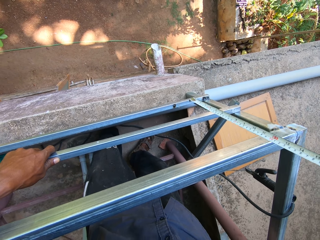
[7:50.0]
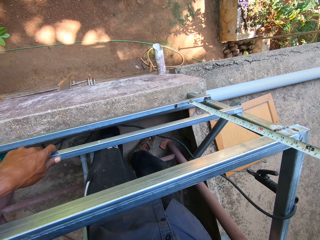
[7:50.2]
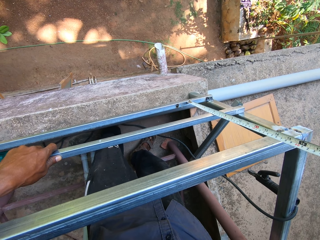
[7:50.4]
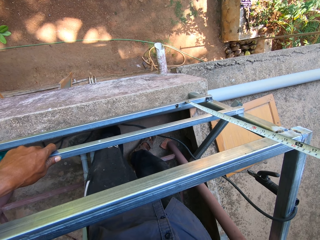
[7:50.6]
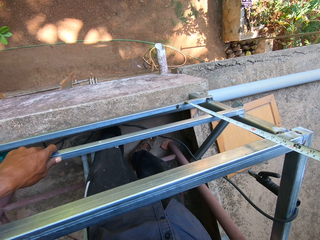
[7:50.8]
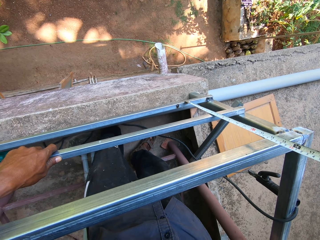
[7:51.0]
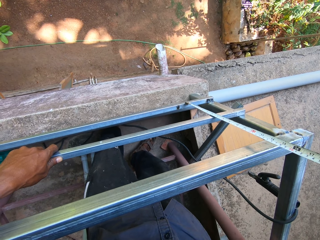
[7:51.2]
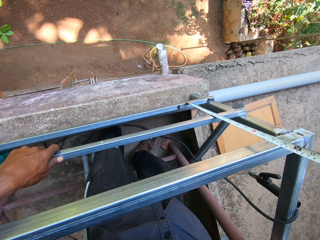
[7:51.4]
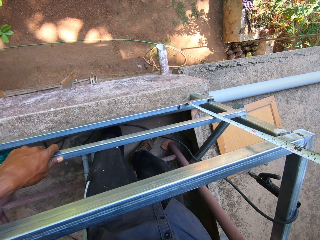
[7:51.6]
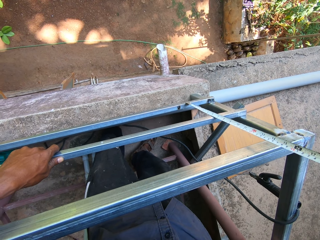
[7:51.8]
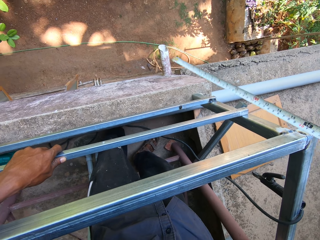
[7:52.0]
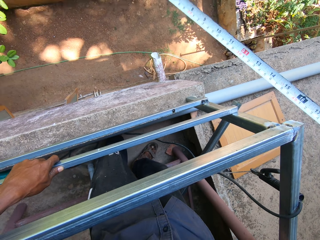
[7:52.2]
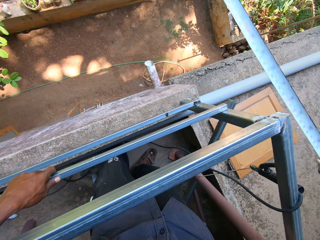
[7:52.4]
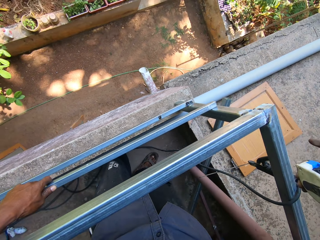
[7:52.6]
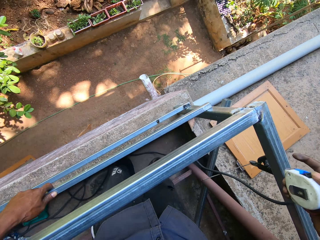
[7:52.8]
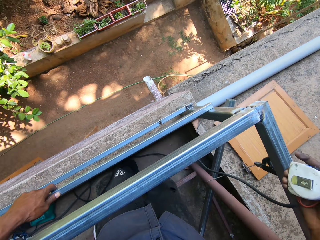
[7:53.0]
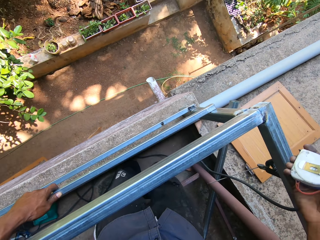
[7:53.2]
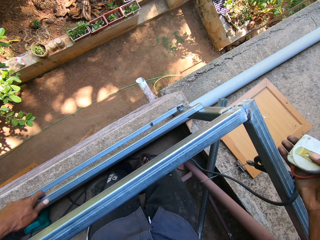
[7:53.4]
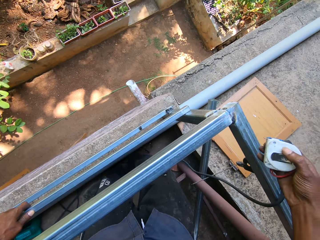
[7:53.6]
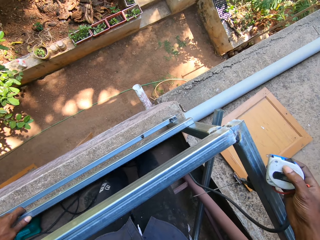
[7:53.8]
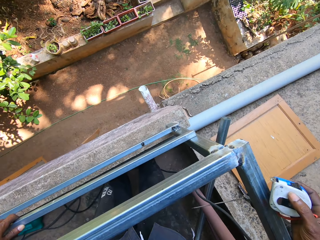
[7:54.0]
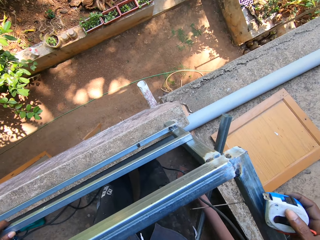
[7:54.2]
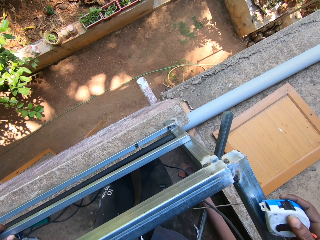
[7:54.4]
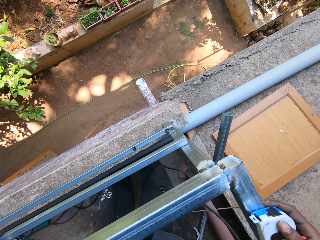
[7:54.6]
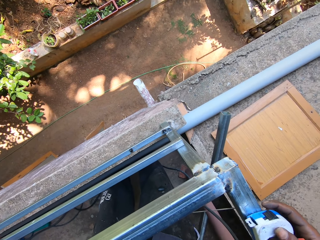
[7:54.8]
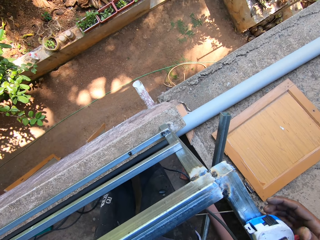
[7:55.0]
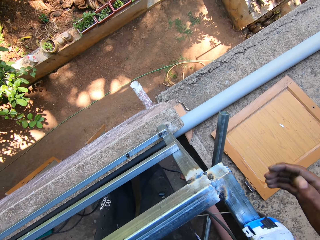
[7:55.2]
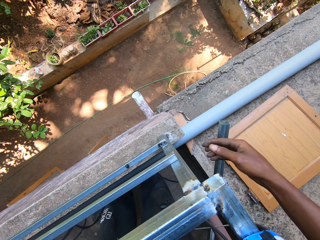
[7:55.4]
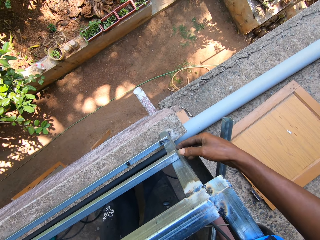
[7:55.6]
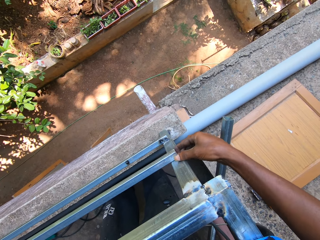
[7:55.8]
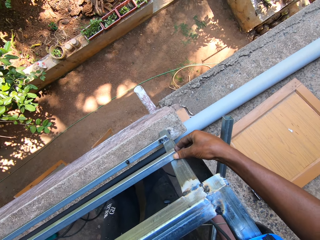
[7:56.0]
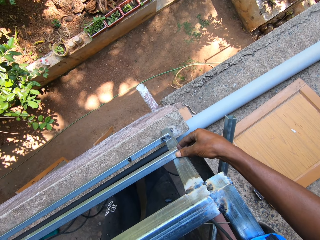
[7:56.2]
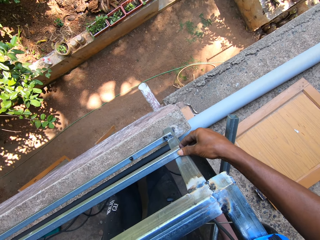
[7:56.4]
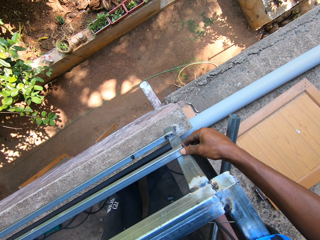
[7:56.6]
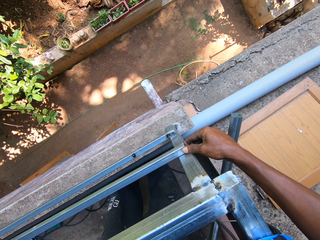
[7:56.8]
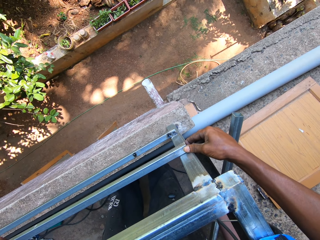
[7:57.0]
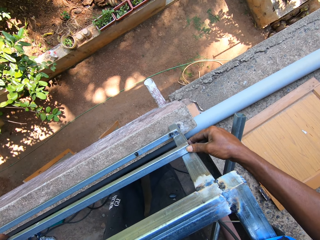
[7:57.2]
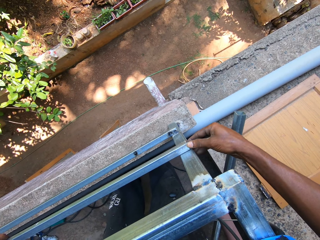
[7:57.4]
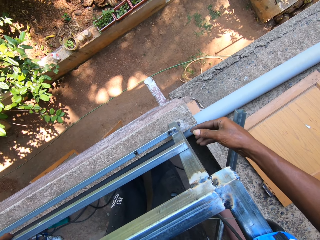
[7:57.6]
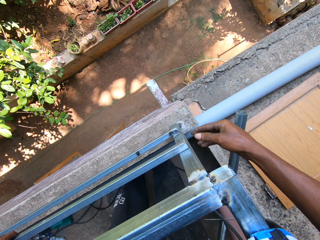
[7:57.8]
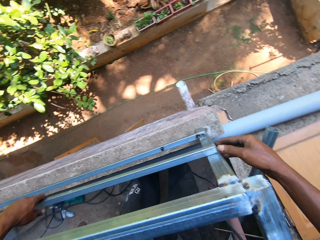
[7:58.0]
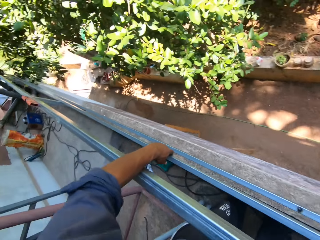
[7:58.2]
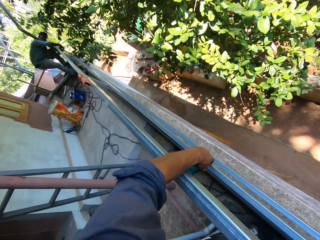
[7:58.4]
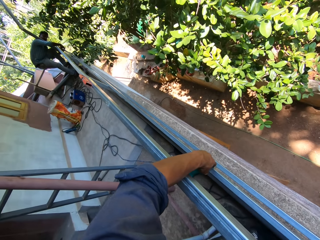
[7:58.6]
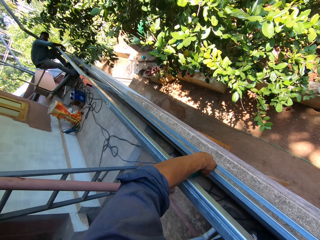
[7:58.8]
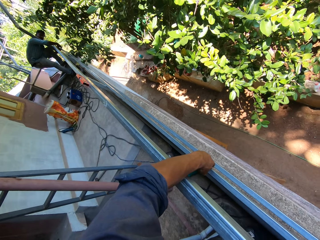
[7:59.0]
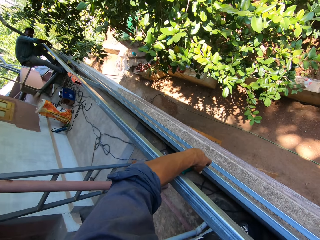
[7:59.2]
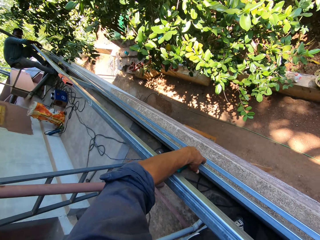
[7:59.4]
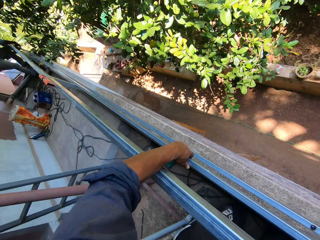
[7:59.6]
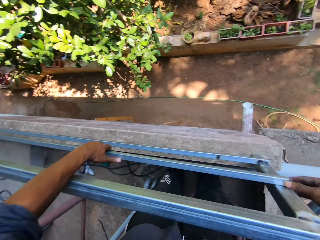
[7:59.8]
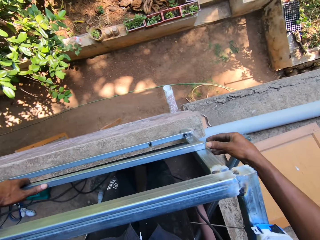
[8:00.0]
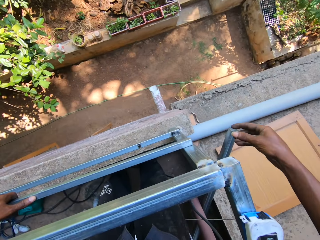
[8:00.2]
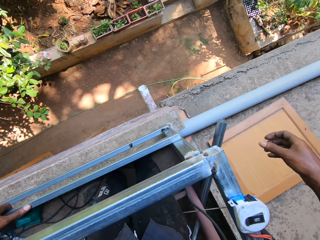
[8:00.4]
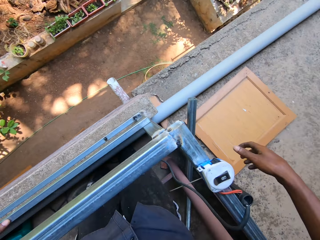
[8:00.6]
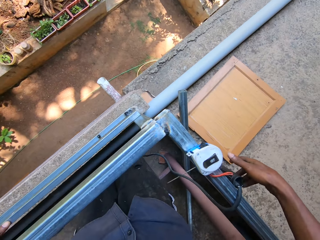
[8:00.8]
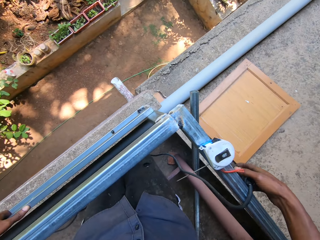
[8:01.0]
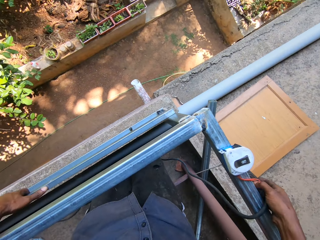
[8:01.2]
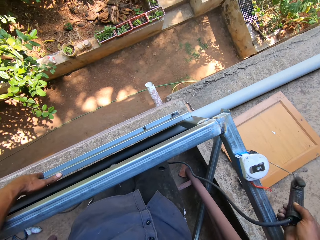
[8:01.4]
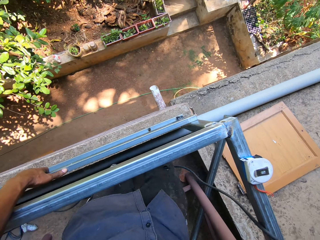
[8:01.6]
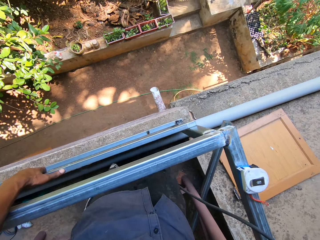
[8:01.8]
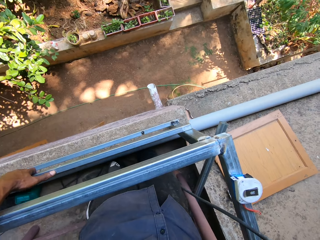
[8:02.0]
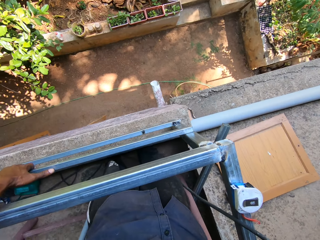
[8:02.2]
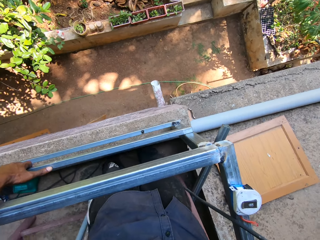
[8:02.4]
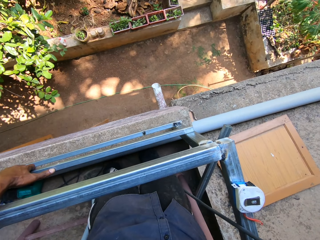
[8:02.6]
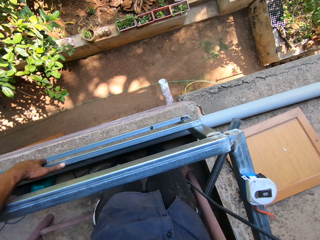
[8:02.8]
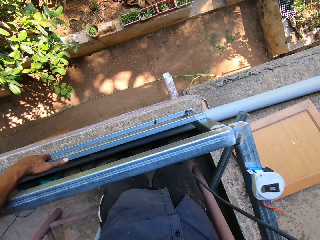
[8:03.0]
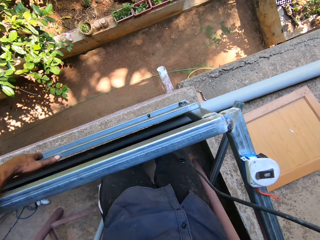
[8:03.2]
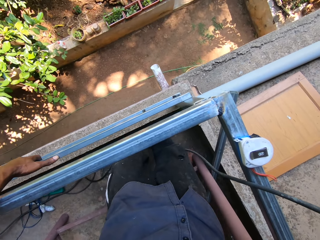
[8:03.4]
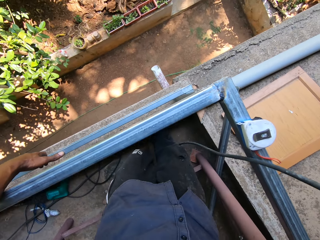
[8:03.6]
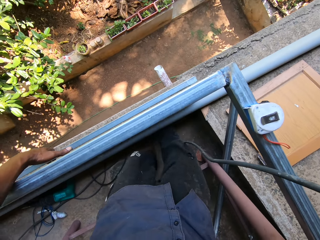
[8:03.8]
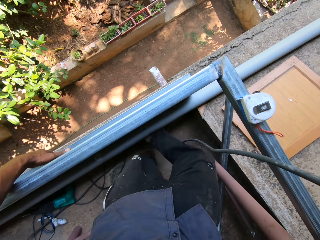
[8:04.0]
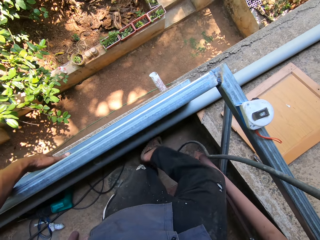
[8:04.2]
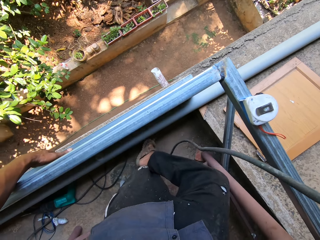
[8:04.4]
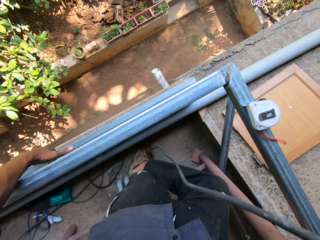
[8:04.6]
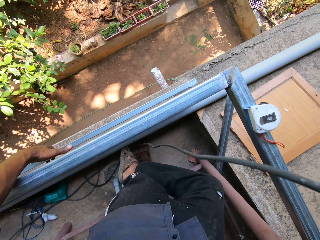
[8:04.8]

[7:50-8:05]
The camera wearer lifts the measuring tape from the balcony rail with his right hand. He closes the tape measure. He interacts with the man. He places the measuring tape on the balcony rail with his right hand. He touches the rod on the balcony rail with his right hand. The man holds the balcony rail with his hands. The camera wearer lifts the electrode holder from the balcony rail with his right hand.

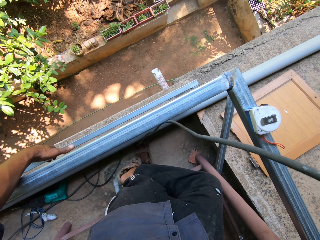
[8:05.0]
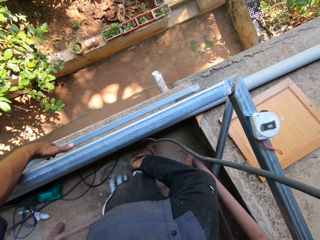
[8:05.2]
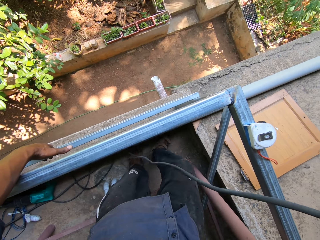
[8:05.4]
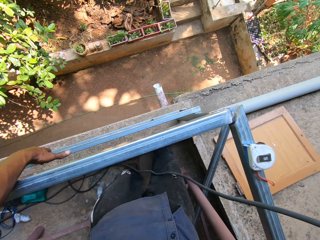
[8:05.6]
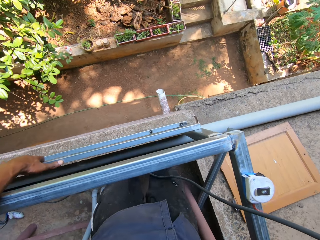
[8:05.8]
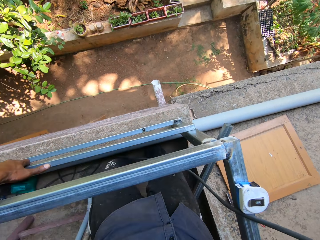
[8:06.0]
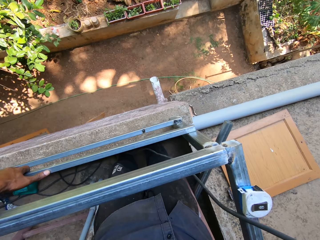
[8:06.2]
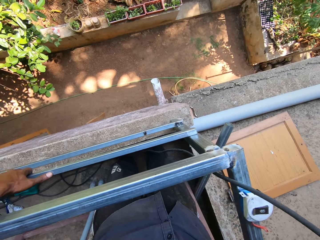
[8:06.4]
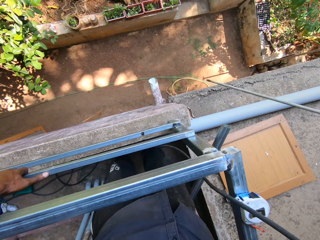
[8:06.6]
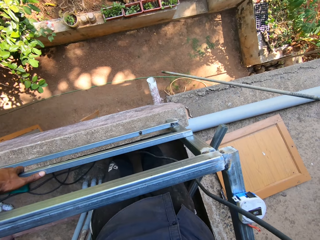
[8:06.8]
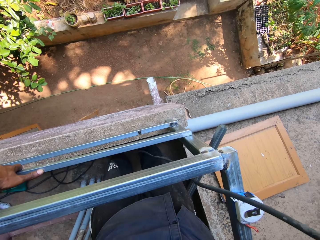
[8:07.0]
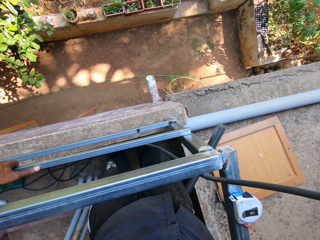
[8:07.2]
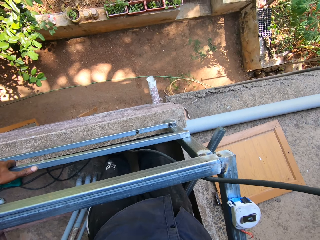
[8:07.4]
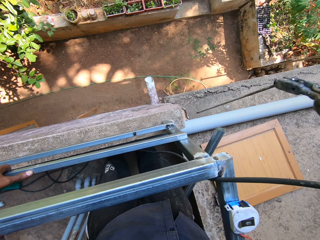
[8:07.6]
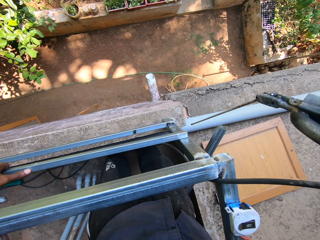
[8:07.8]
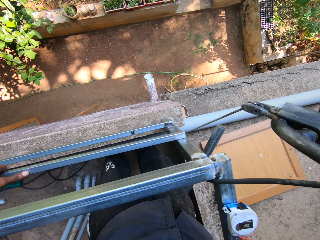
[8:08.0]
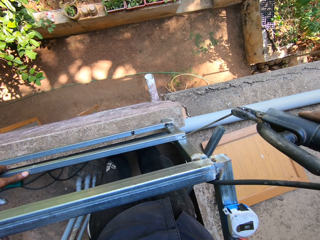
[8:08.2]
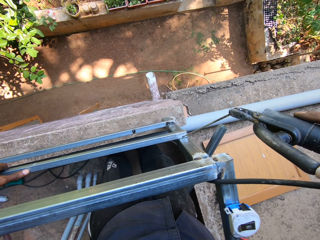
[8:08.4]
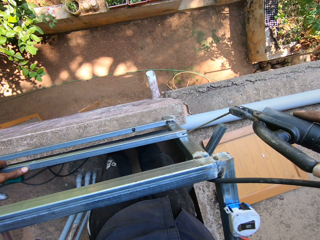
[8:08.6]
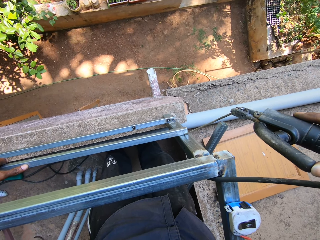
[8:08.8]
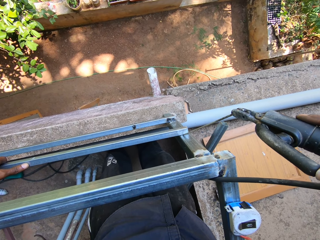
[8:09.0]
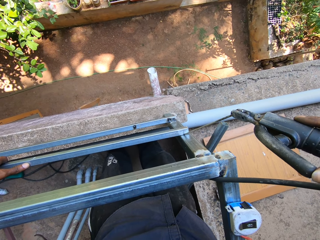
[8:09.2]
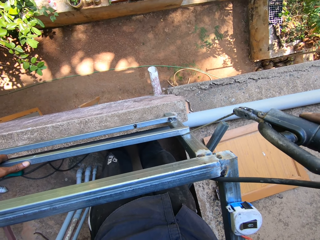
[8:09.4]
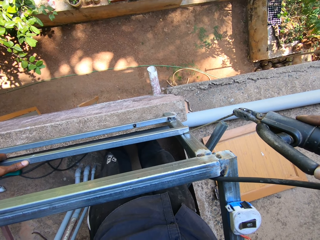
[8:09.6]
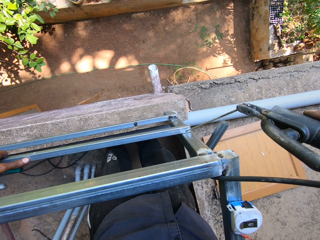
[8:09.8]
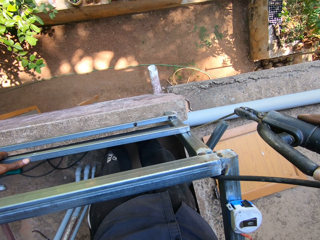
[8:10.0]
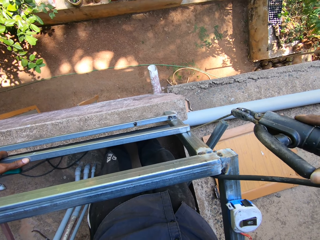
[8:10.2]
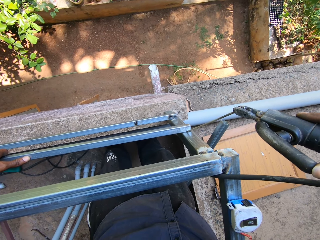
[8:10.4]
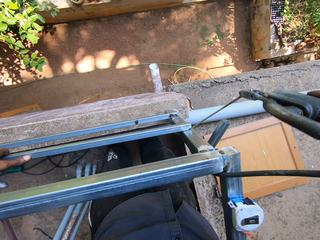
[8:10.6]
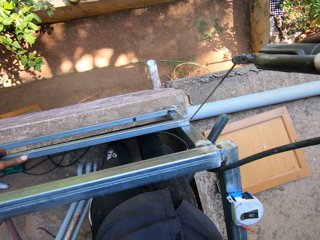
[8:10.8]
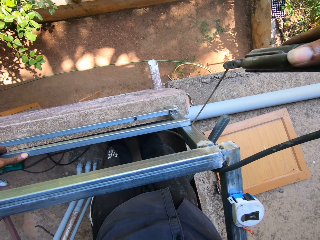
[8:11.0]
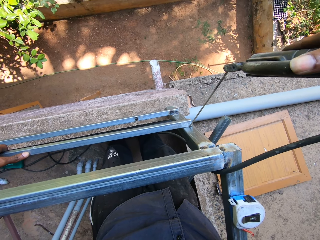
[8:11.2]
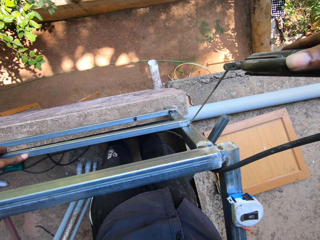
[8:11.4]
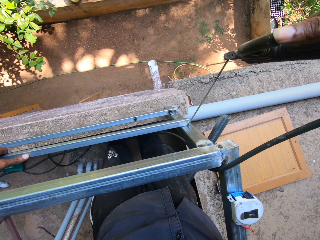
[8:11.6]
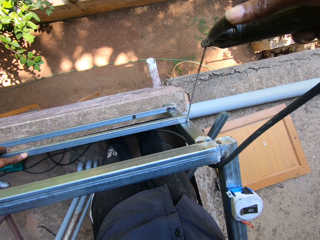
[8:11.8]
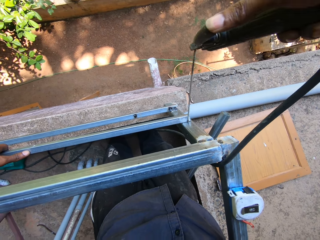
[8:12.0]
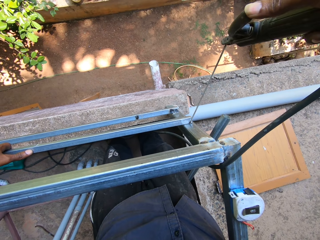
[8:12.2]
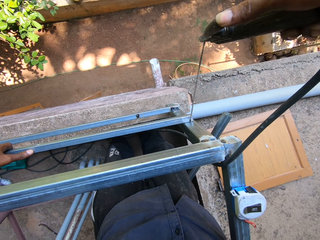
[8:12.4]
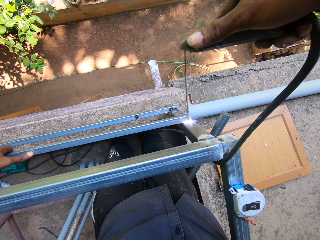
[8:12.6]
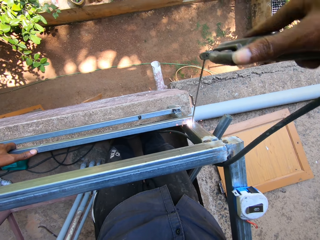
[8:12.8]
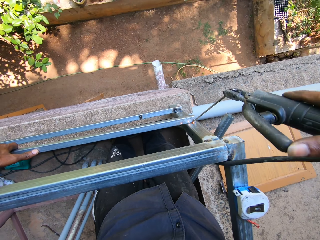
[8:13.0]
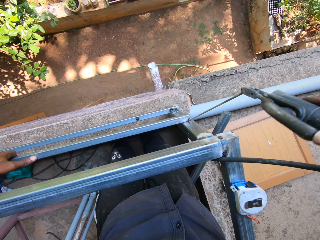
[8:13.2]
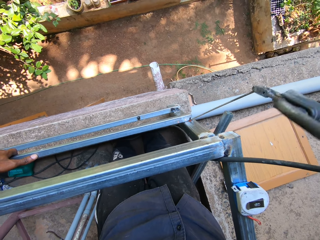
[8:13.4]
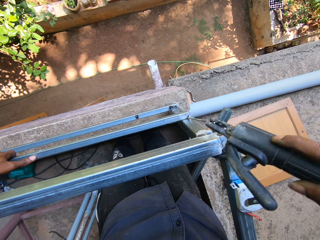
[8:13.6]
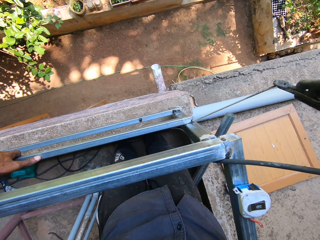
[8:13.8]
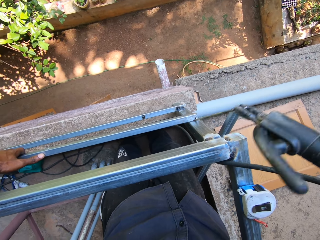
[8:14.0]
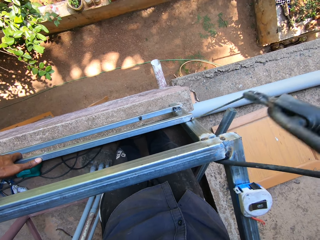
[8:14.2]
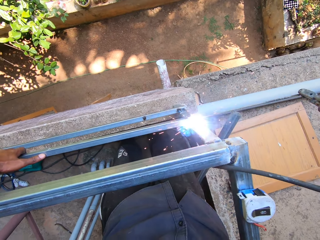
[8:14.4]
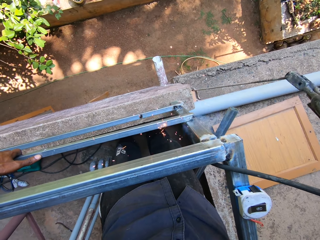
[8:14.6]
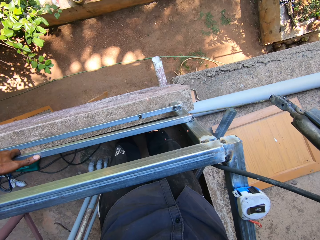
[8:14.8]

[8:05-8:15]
The camera wearer hits the balcony rail with the electrode in the electrode holder in his right hand. He welds the metal with the electrode. He welds the balcony rail with the electrode in the electrode holder in his right hand.
